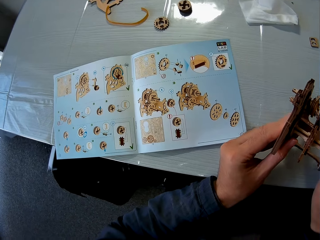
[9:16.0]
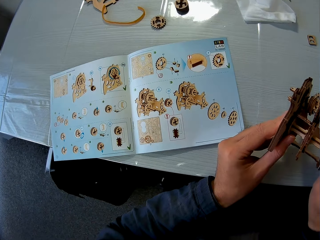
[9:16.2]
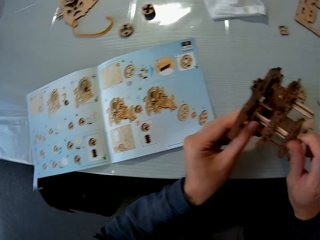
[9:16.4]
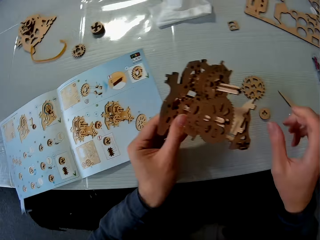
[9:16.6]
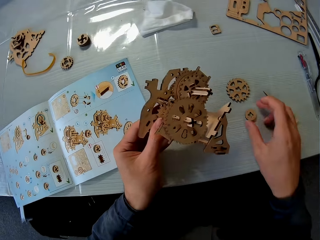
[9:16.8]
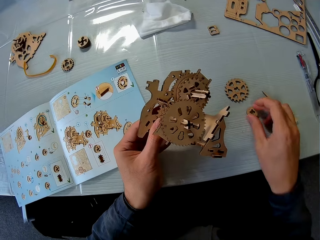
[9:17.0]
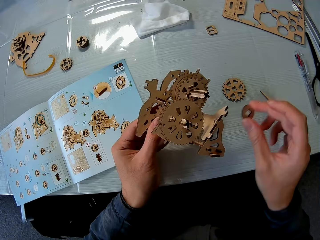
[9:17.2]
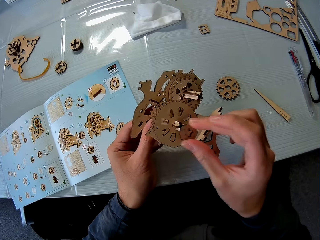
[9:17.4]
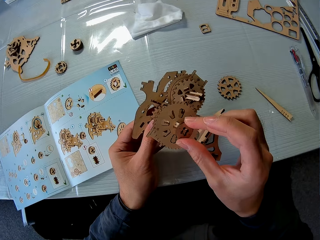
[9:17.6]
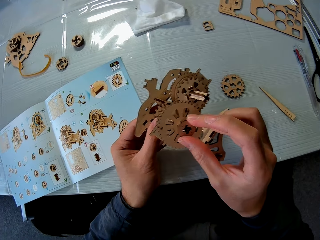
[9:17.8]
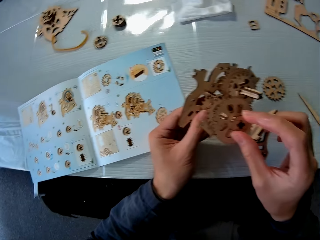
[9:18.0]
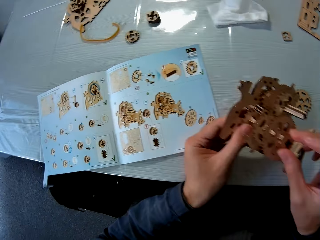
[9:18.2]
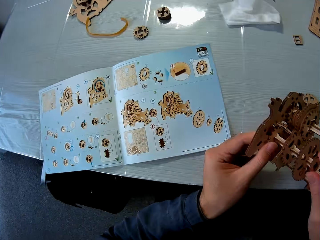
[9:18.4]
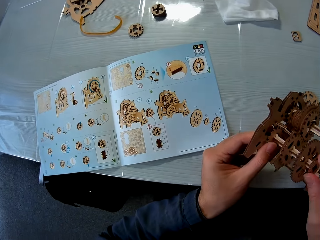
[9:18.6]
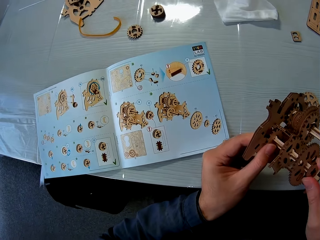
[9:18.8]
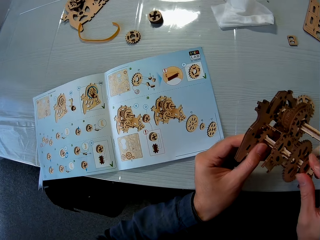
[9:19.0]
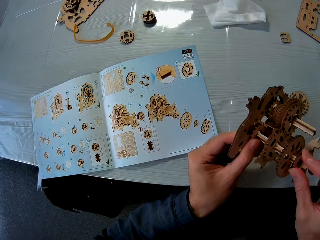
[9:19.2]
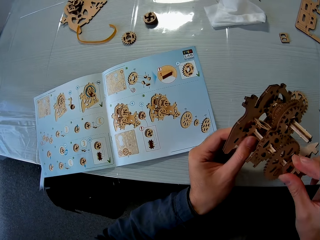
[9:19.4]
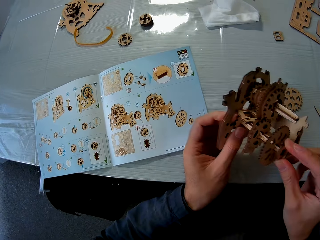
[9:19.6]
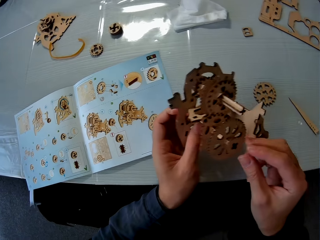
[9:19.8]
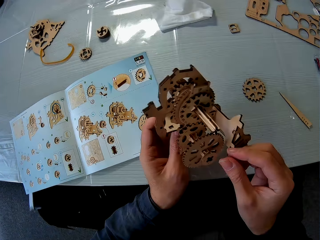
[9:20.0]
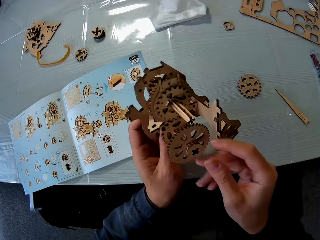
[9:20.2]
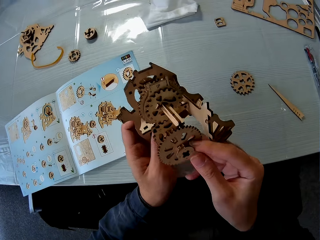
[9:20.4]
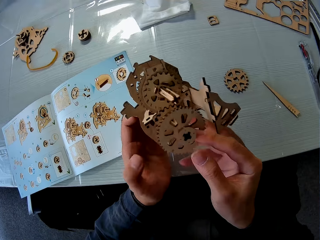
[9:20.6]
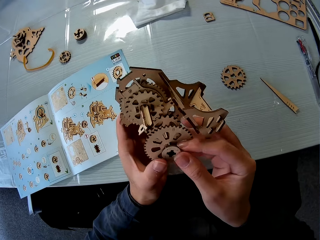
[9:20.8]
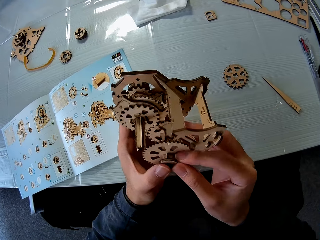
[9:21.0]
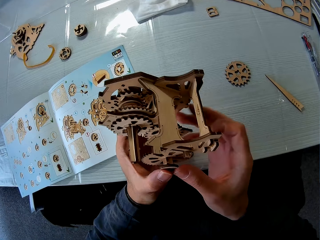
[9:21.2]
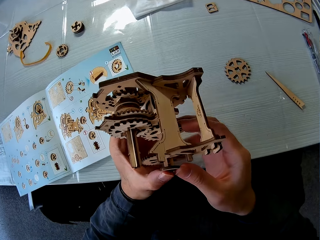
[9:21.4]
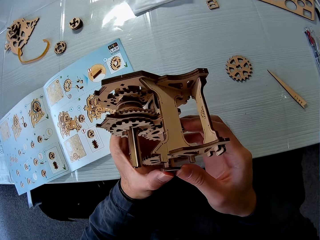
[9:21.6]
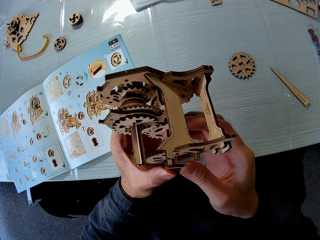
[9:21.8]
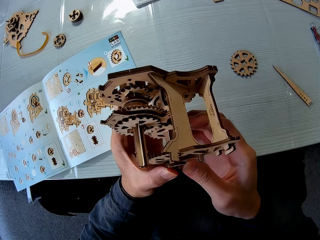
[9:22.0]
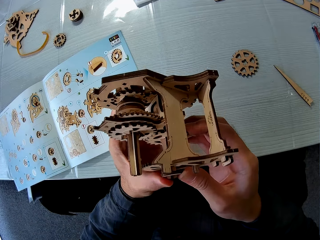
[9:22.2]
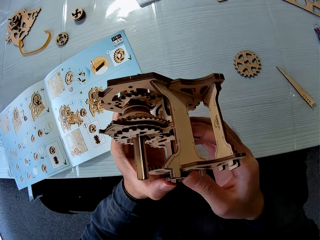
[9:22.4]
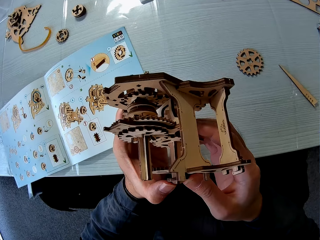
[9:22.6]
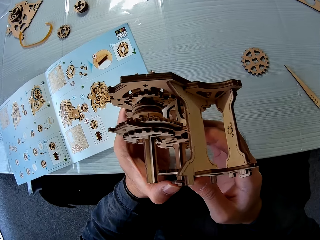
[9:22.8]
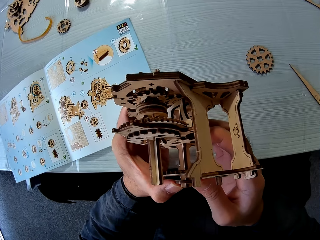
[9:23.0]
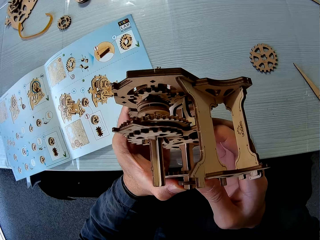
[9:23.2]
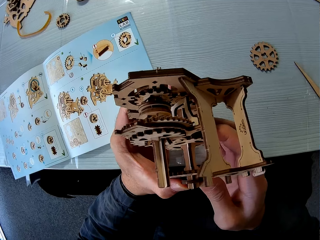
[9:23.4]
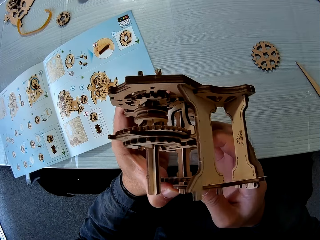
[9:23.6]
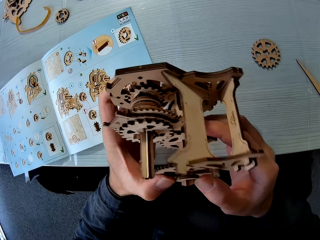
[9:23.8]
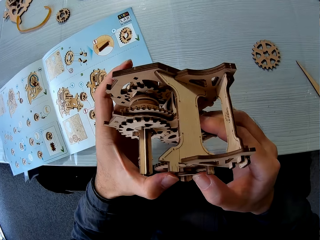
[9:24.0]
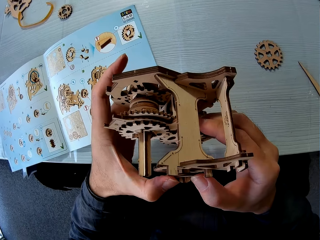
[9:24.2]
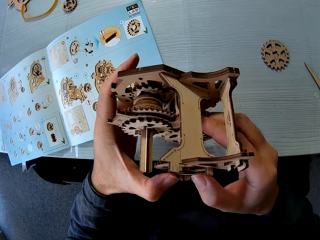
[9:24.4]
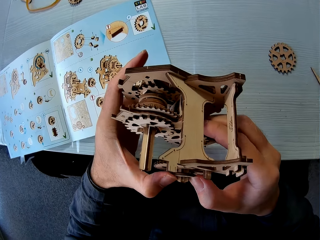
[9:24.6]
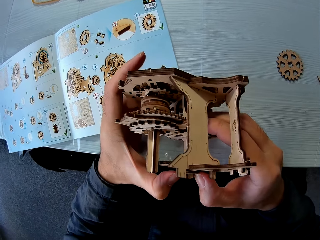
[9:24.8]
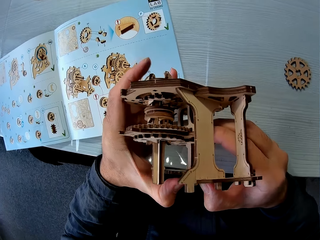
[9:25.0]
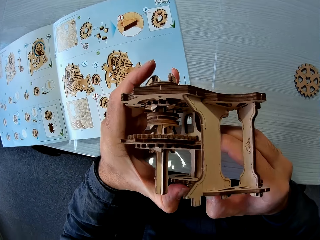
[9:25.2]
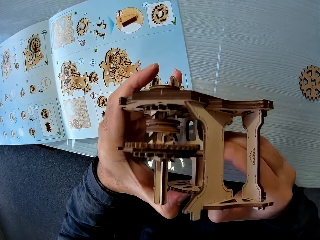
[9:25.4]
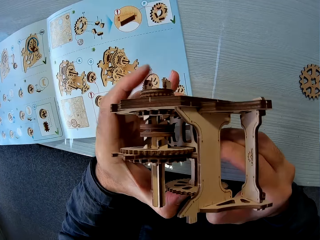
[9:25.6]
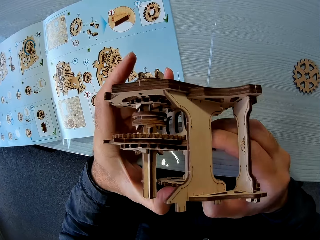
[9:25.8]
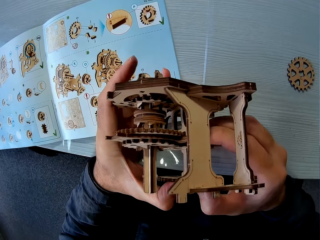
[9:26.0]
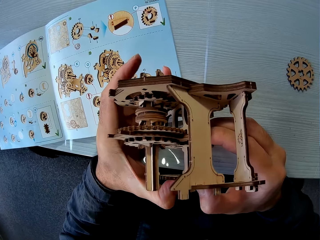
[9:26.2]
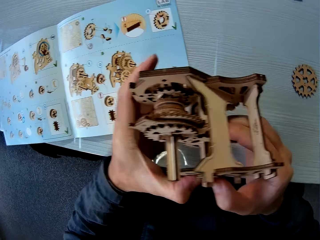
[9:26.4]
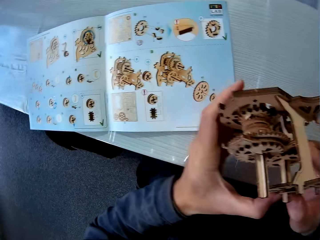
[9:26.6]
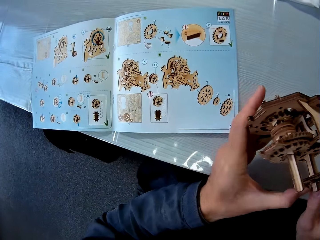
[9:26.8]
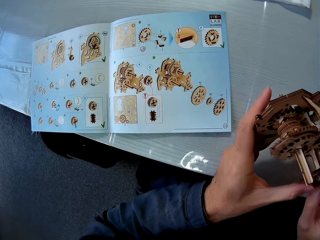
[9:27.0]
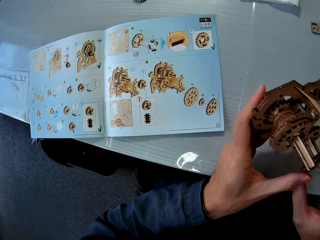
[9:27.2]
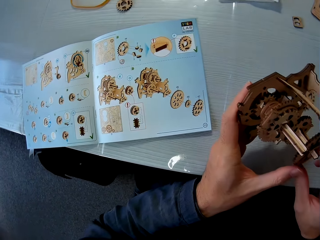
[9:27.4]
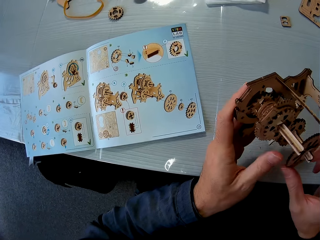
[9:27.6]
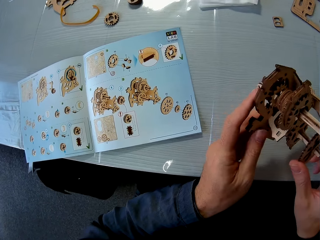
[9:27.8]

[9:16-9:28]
The camera wearer looks at the manual on the table. They pick the wooden gear on the table and put the wooden gear in the wood gears model. They look at the manual on the table.

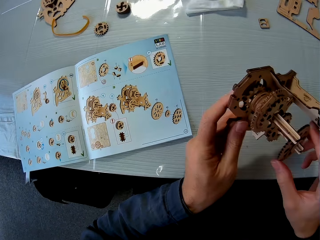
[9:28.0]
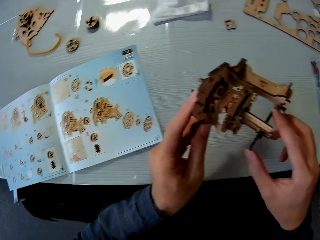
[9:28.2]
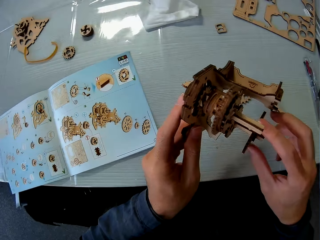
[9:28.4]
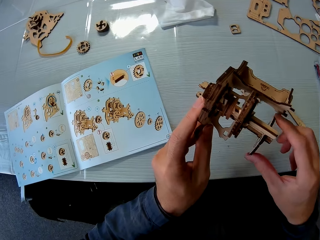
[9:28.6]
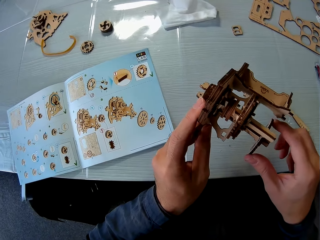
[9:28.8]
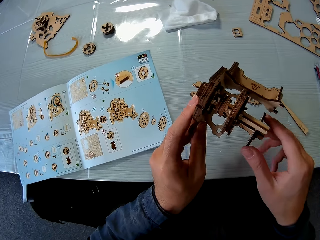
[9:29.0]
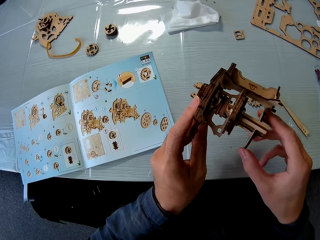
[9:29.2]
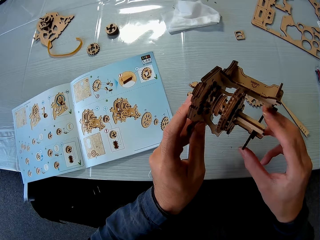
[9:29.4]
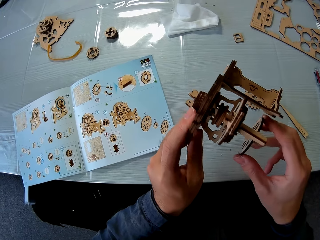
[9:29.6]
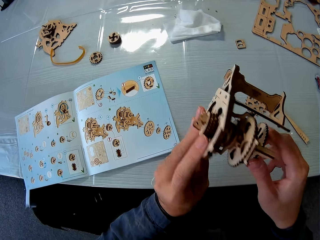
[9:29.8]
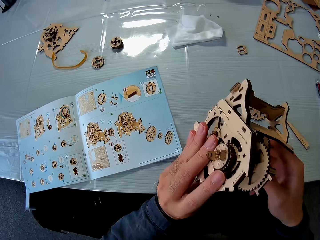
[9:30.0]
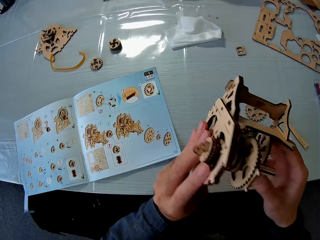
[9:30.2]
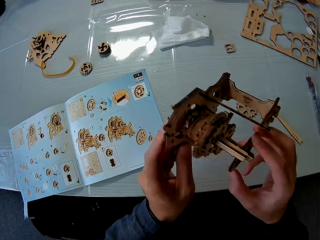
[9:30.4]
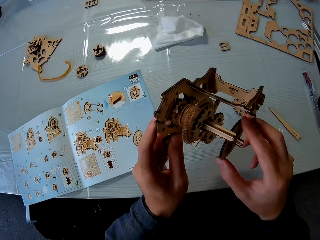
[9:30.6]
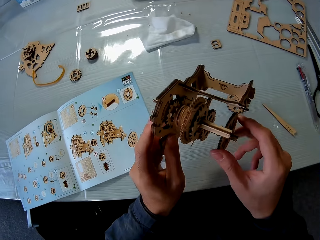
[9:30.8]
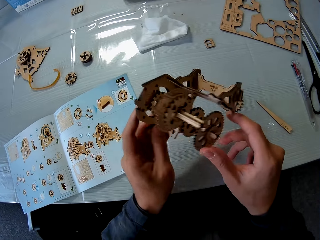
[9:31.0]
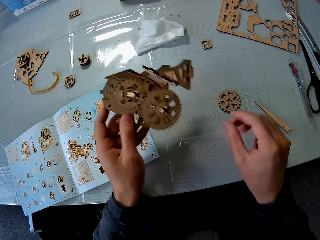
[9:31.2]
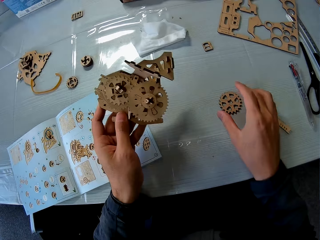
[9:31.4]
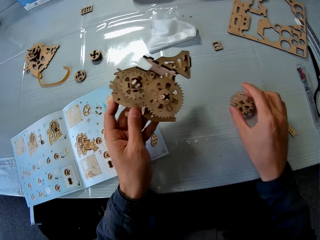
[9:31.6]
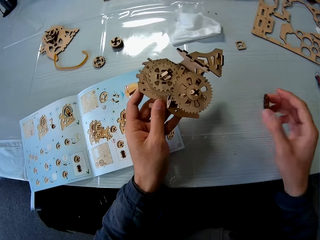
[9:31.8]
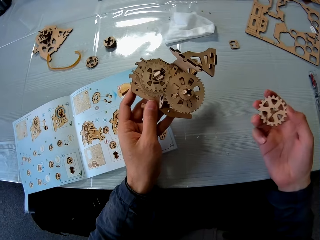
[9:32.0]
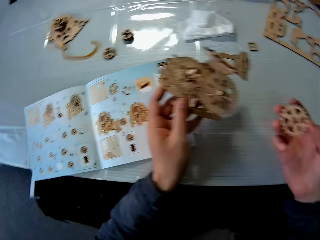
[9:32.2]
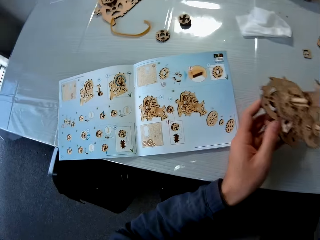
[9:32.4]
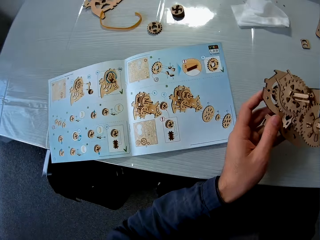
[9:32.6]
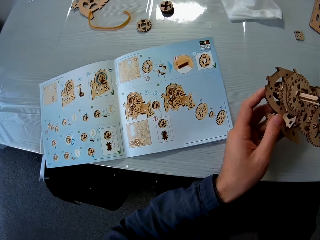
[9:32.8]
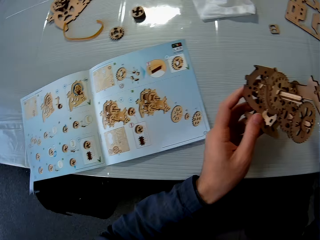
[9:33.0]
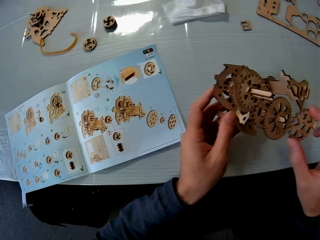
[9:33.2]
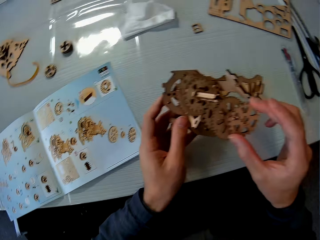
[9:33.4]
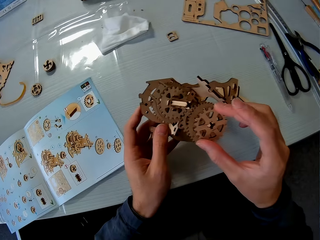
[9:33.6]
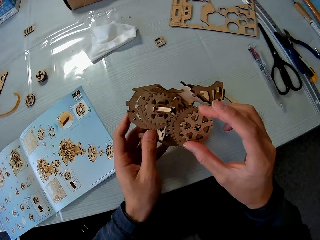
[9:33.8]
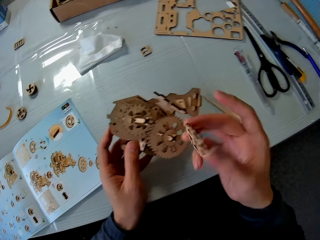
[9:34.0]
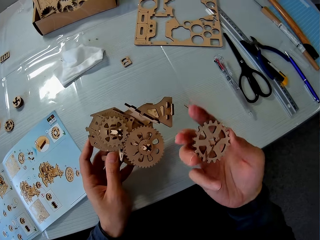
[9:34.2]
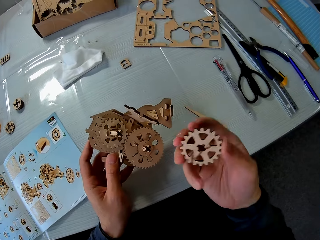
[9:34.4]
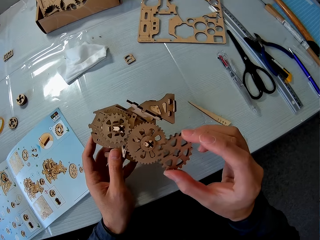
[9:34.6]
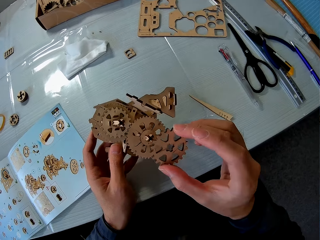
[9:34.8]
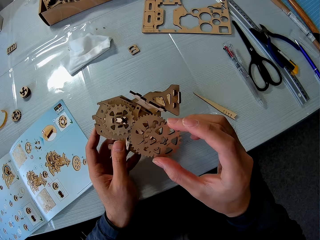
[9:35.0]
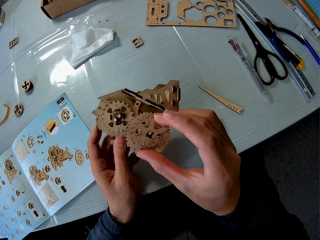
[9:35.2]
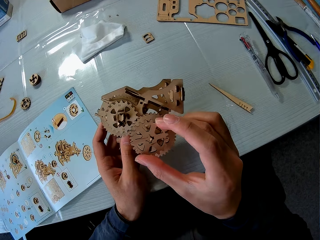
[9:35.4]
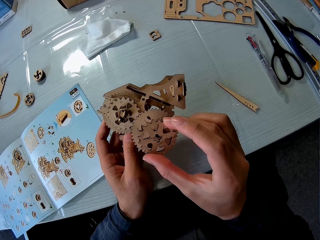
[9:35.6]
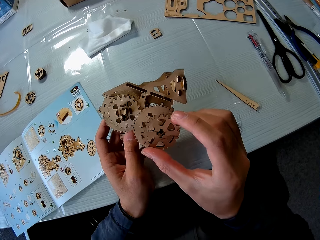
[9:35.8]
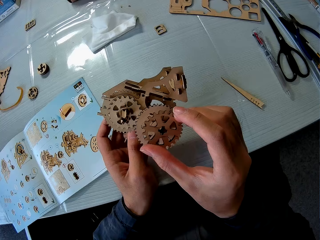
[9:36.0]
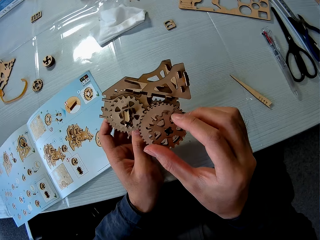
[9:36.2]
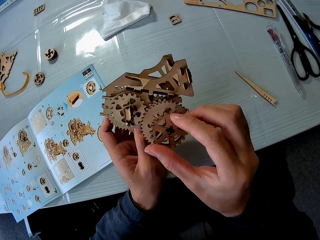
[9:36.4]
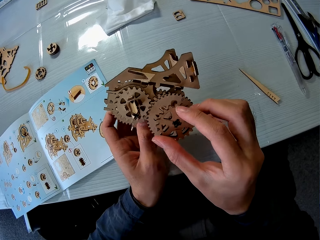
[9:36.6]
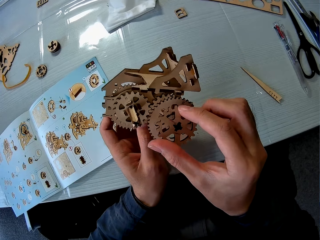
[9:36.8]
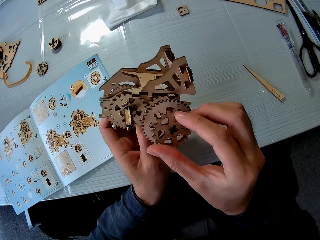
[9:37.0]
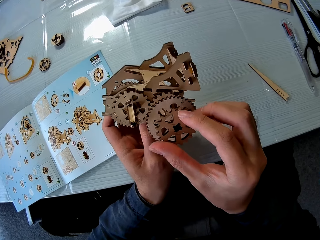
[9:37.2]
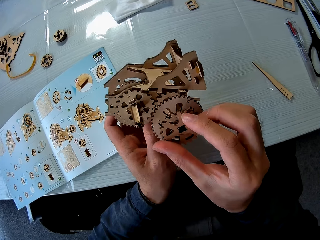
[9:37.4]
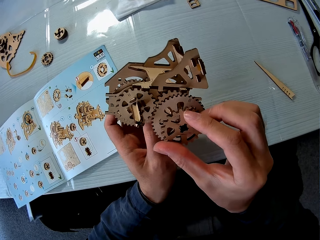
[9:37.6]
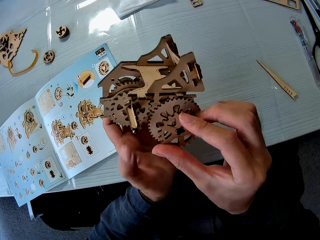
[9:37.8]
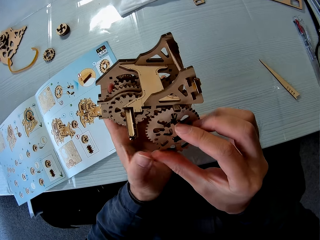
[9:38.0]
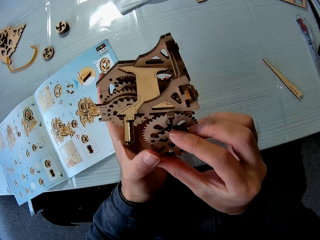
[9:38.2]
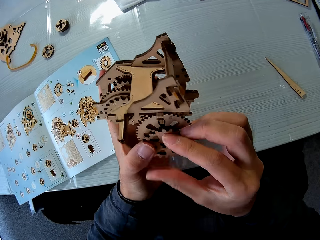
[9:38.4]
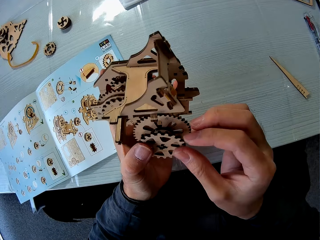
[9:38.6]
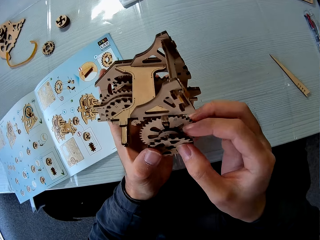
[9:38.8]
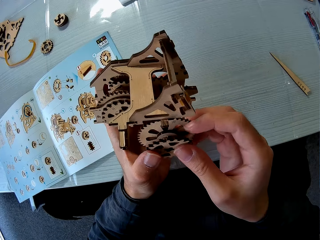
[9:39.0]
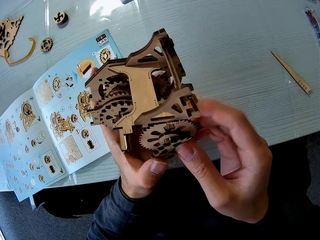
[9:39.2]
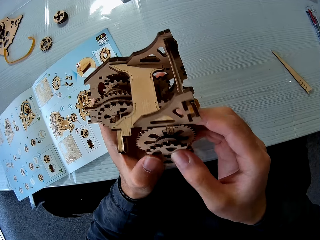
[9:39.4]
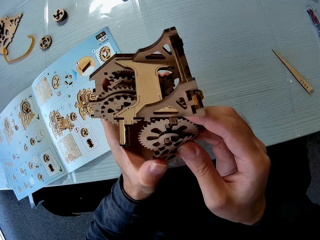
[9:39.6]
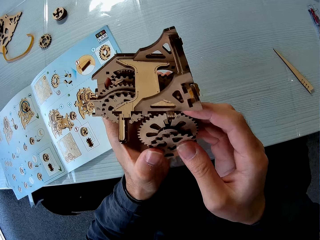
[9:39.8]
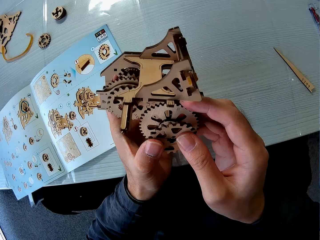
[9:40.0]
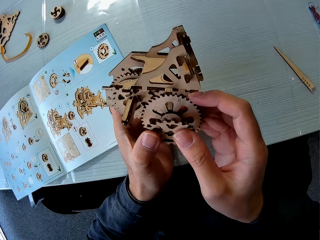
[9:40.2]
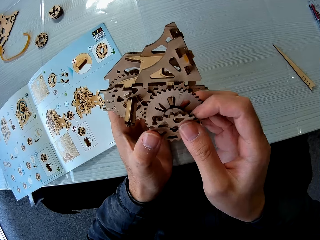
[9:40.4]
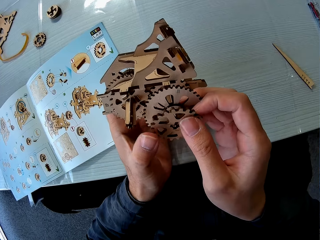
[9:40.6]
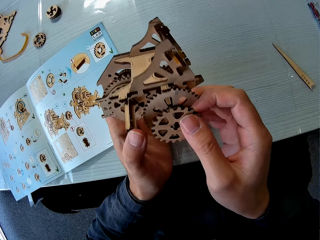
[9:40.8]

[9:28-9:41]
The camera wearer picks the wooden gear on the table and puts the wooden gear in the wood gears model. He holds the wooden gear with his hand. He puts the wooden gear in the wood gears model.
